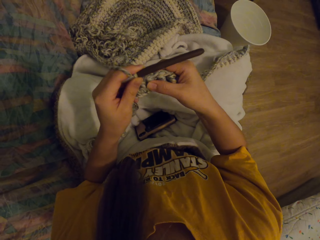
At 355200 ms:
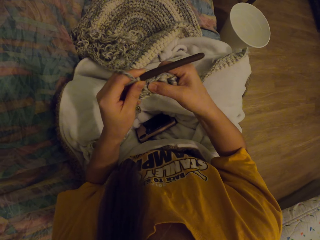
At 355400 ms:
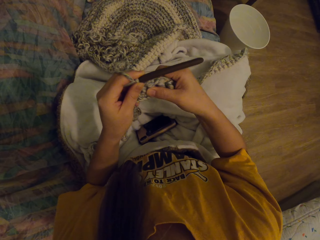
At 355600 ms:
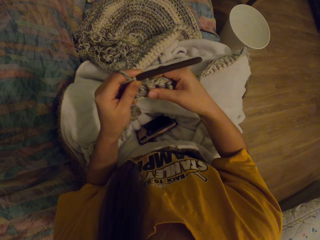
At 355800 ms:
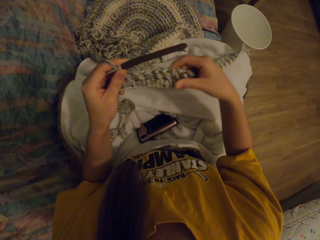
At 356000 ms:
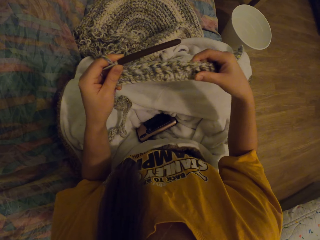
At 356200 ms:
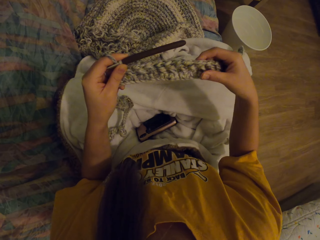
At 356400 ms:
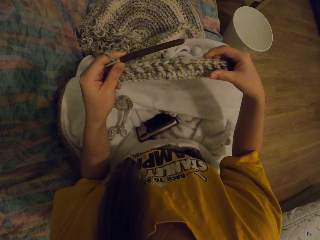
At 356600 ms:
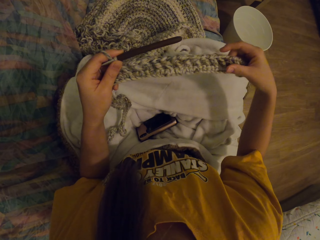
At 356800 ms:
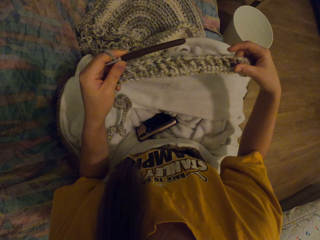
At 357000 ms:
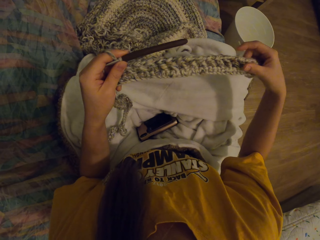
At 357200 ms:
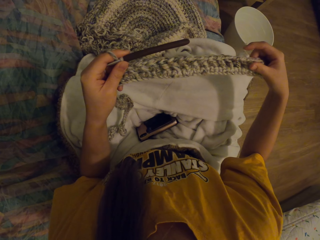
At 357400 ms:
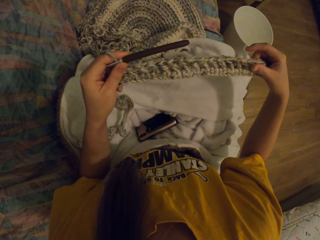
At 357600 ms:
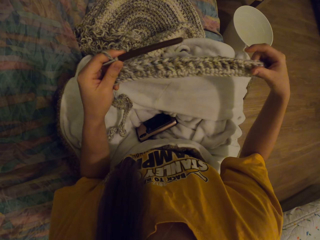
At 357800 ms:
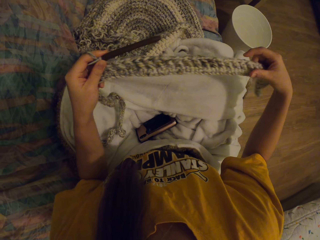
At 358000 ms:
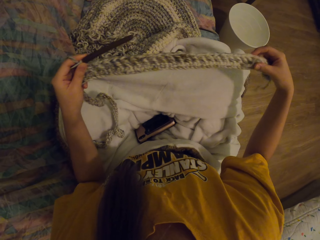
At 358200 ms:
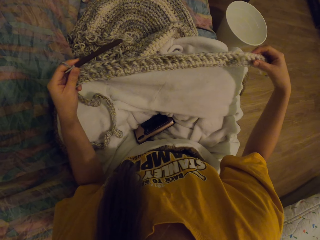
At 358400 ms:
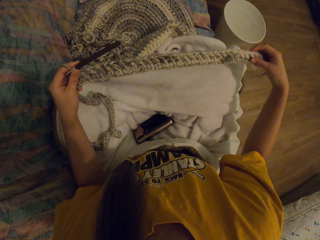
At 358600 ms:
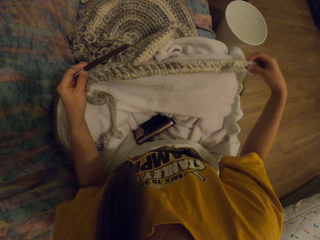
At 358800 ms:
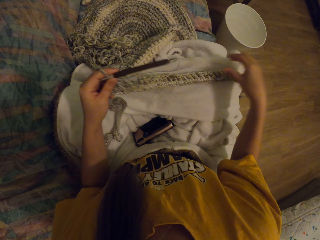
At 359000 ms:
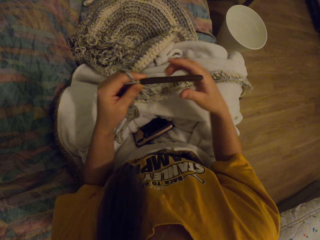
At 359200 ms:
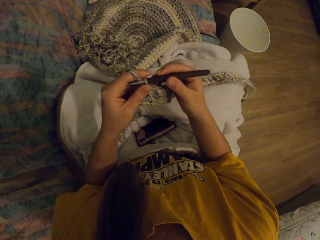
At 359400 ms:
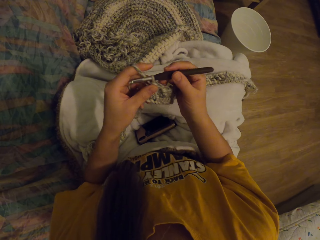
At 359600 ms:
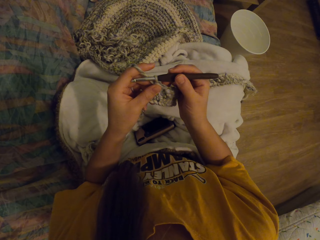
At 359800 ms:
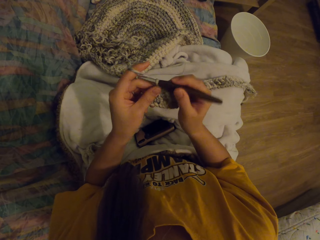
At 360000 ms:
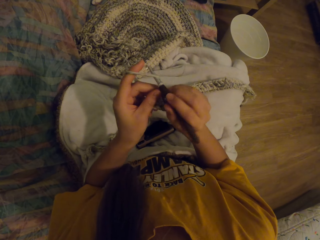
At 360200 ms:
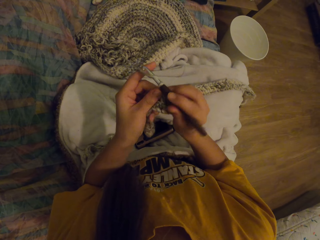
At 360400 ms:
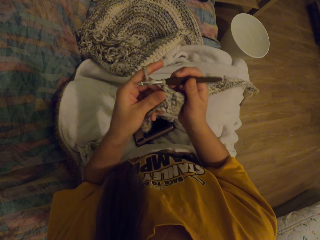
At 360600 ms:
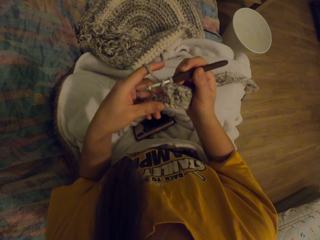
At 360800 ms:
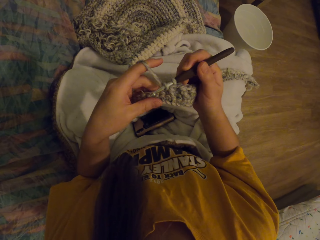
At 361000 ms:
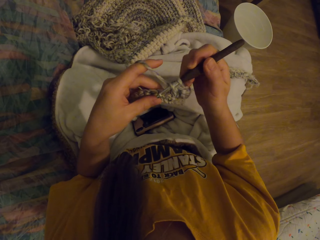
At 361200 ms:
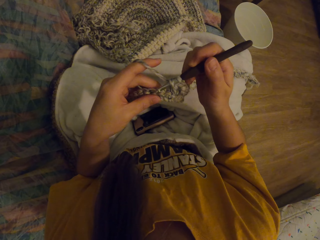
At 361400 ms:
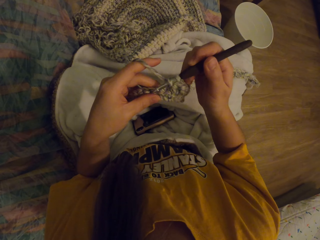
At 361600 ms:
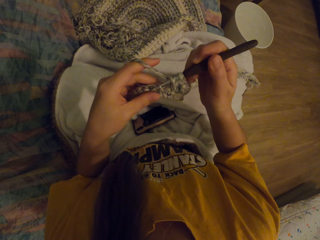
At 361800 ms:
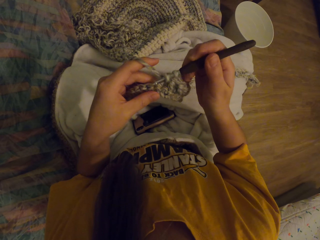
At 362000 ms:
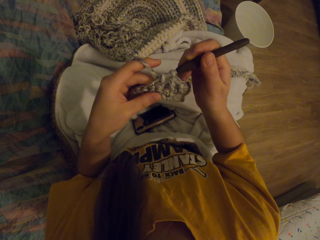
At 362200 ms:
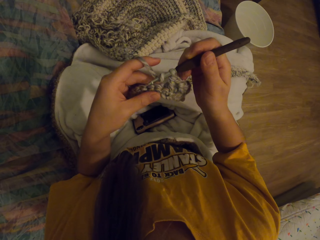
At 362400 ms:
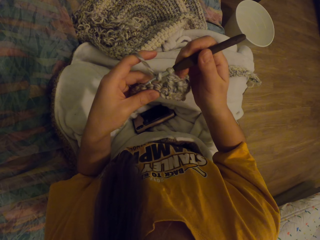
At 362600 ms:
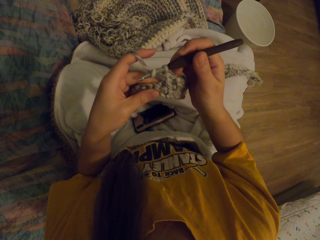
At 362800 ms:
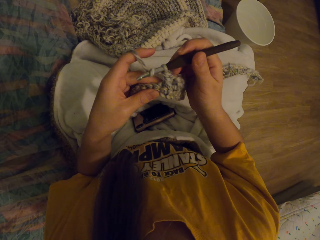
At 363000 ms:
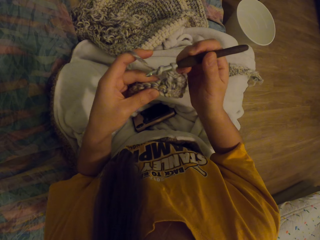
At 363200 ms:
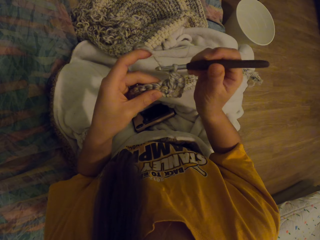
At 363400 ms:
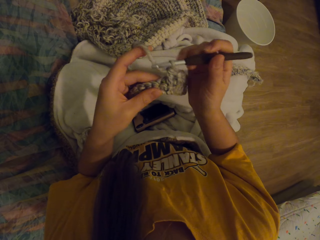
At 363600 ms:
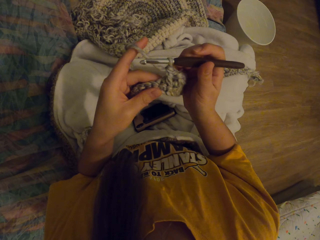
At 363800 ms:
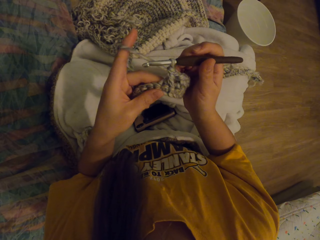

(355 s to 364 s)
The camera wearer stares at the fabric. They knit the fabric with the crochet.

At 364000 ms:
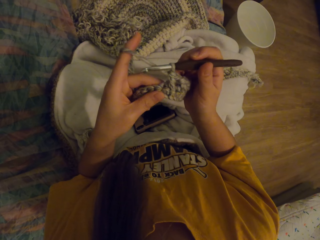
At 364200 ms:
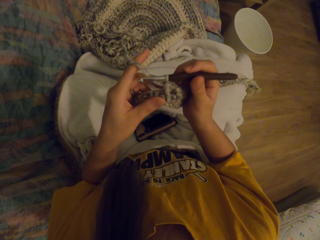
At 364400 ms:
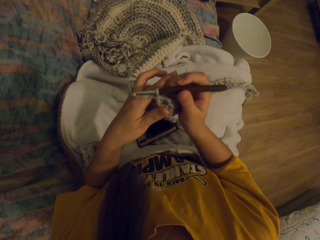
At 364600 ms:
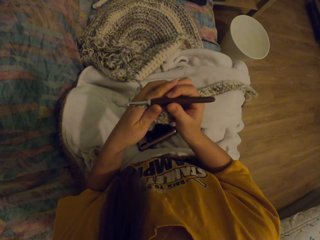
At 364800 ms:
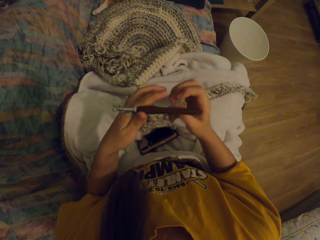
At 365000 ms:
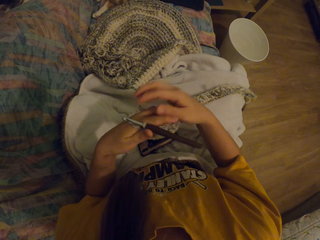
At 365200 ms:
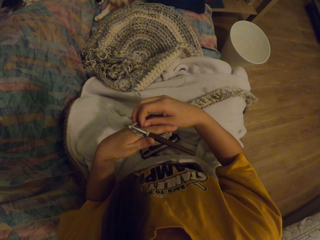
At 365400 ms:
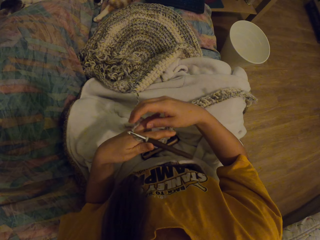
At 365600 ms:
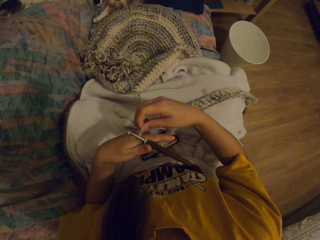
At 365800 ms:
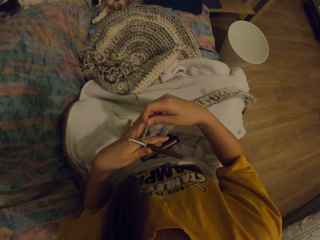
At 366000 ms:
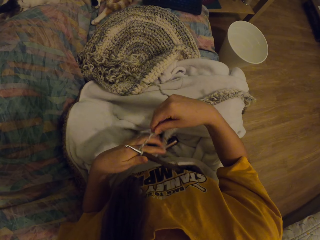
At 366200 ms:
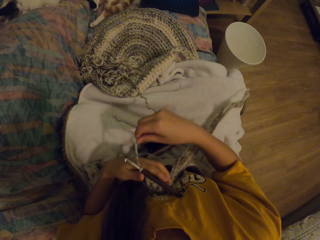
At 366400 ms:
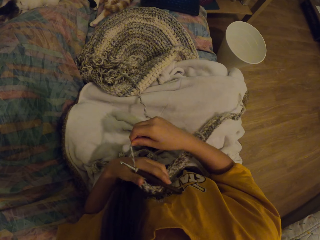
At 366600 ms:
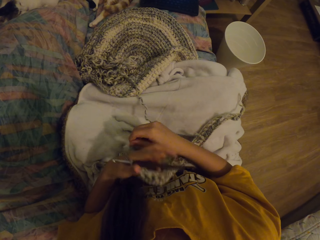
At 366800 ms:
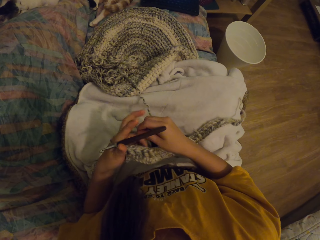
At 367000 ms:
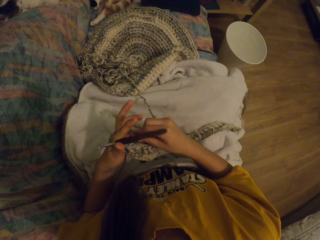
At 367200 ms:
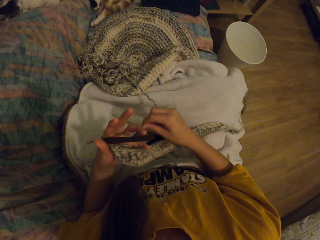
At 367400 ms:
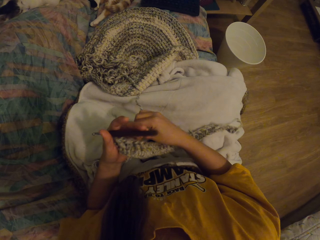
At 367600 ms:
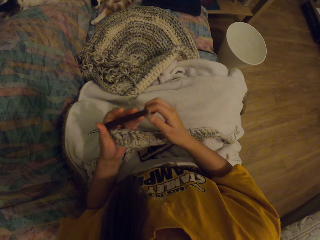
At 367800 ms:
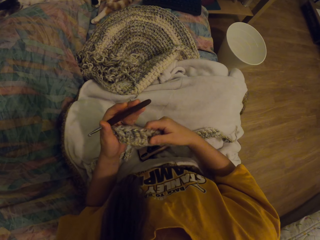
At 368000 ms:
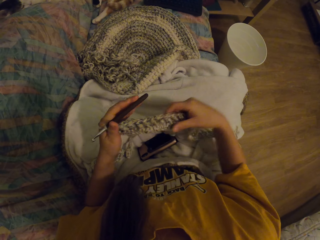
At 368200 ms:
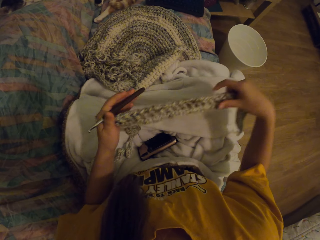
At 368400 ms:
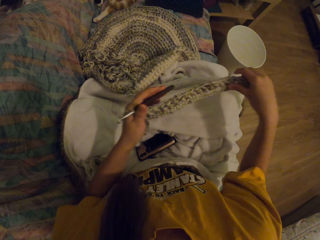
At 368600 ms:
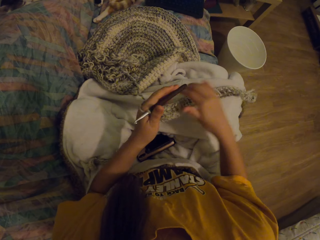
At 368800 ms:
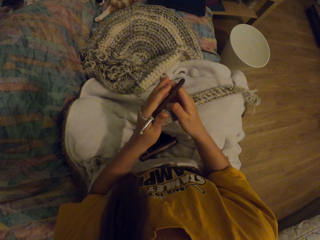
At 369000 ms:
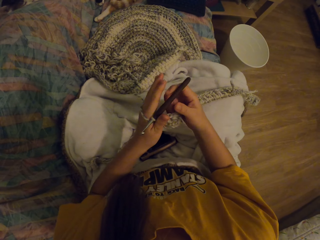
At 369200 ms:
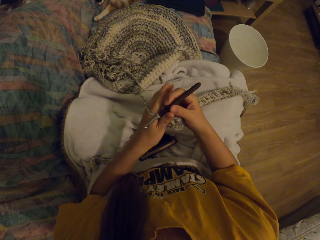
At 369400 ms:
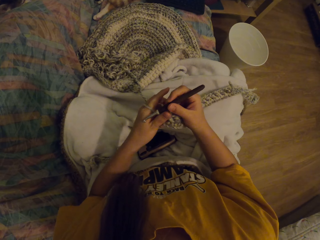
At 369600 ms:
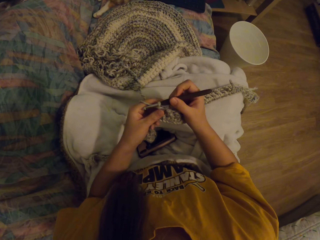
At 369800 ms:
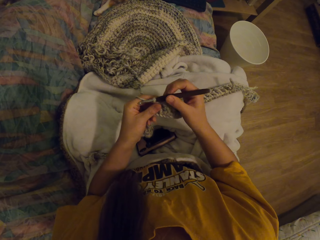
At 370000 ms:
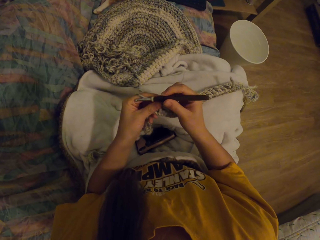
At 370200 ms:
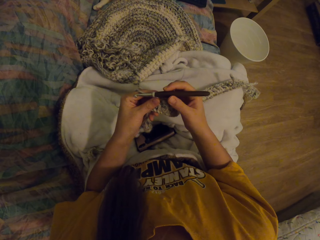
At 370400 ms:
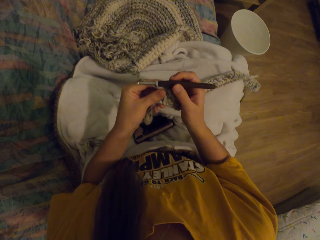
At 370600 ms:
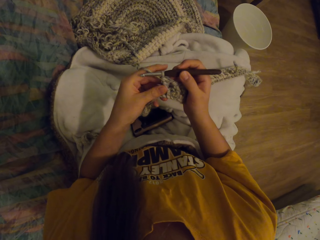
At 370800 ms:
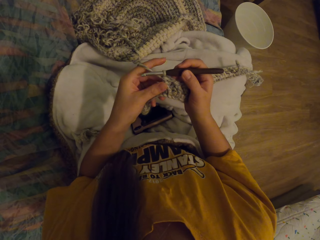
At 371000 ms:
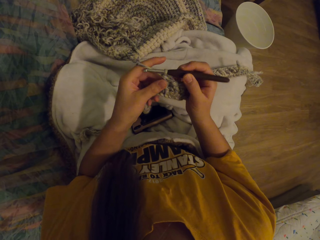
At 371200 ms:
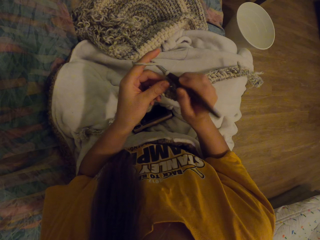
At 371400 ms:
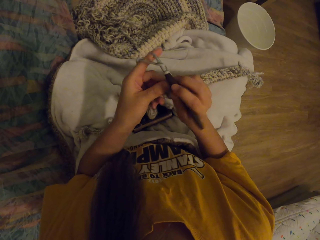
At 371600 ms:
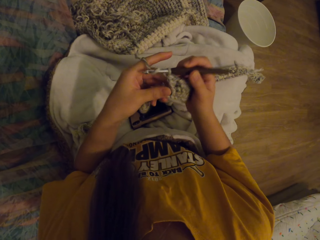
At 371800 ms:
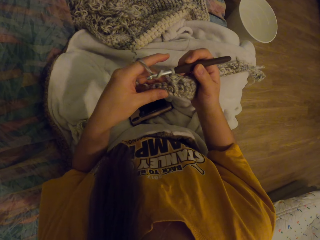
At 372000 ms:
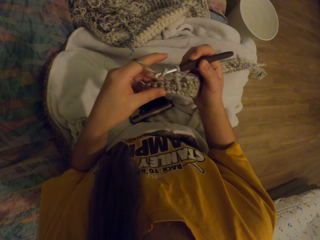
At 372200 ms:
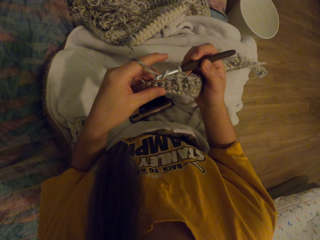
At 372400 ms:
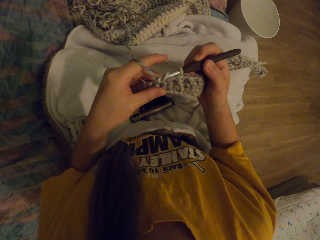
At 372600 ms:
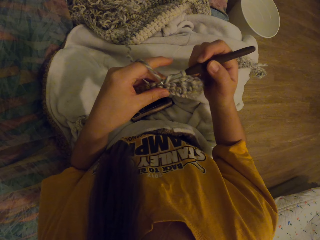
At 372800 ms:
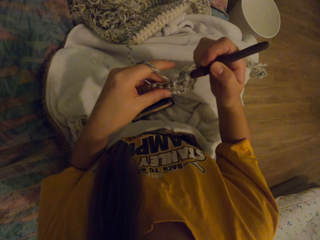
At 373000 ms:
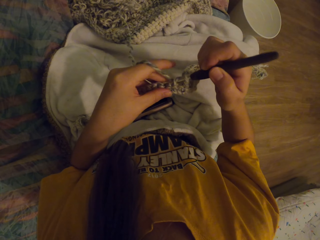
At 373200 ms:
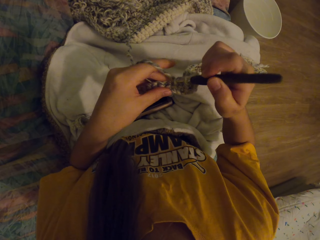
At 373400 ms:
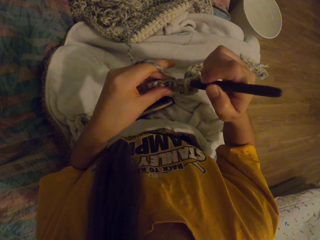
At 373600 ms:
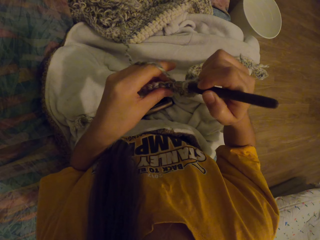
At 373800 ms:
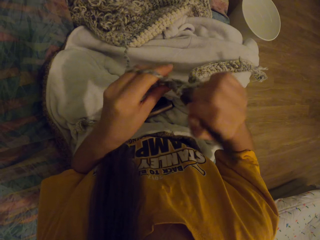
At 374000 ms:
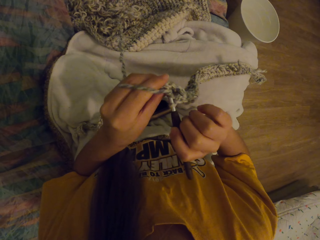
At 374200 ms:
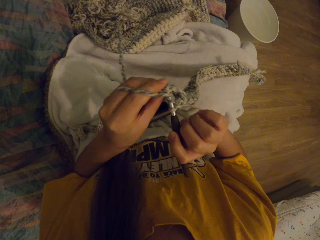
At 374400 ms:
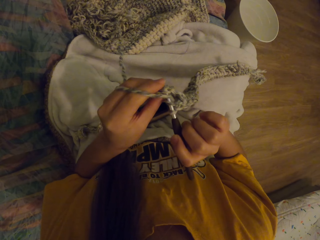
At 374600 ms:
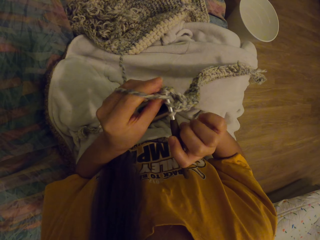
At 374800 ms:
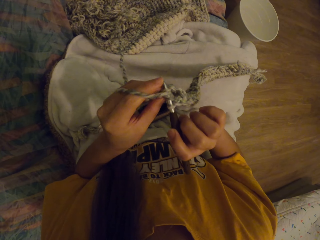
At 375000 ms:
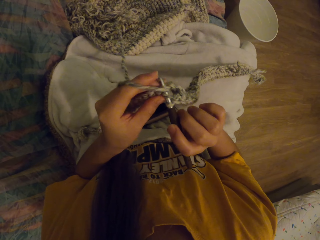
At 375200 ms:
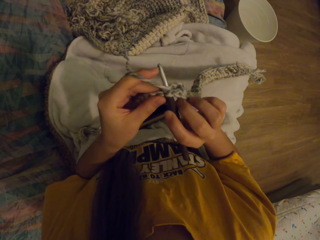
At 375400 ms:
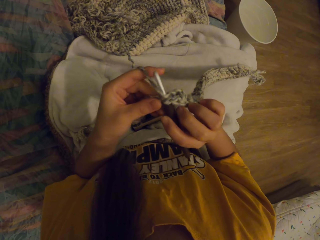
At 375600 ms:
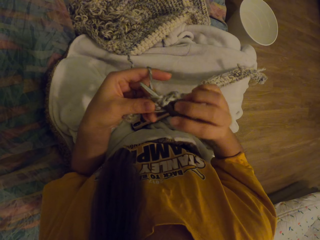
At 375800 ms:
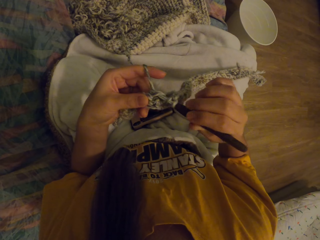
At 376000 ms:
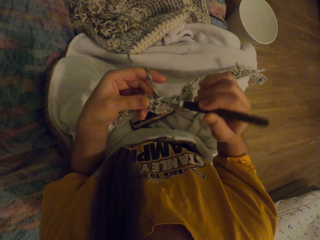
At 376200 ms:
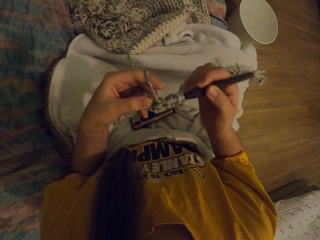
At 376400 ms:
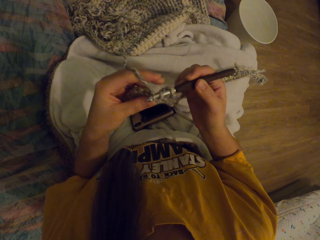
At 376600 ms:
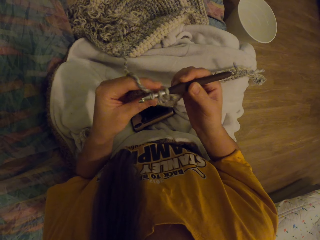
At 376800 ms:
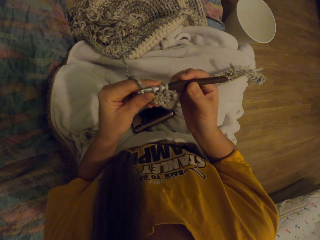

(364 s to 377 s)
The camera wearer ties wool thread on the fingers. They straighten the fabric. They knit the fabric with the crochet.
